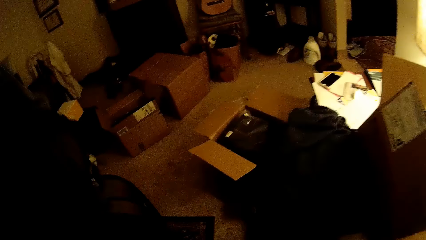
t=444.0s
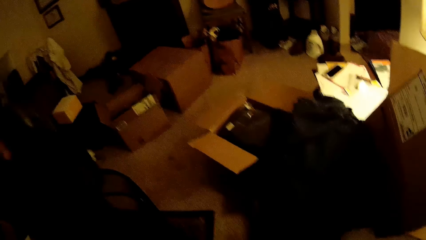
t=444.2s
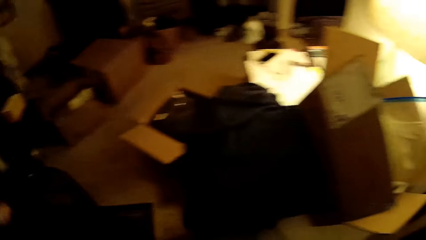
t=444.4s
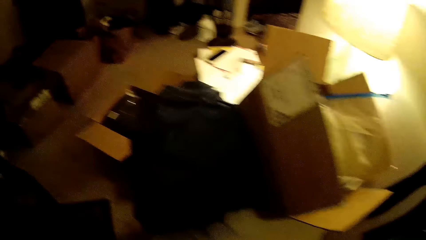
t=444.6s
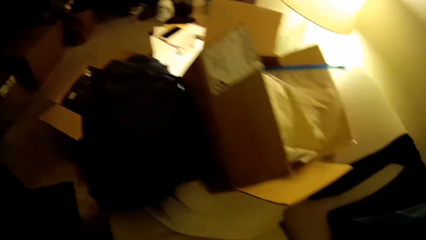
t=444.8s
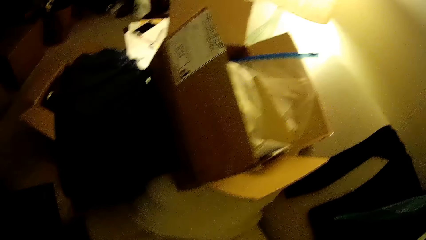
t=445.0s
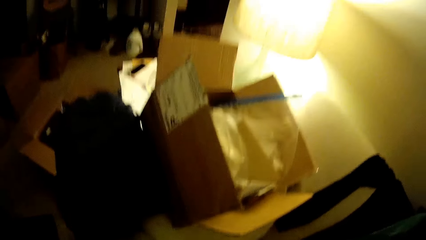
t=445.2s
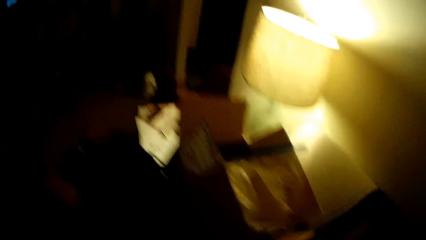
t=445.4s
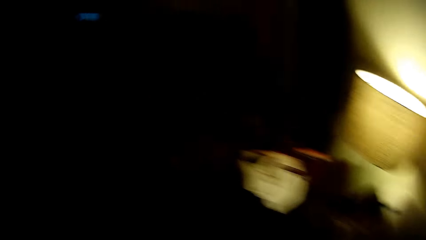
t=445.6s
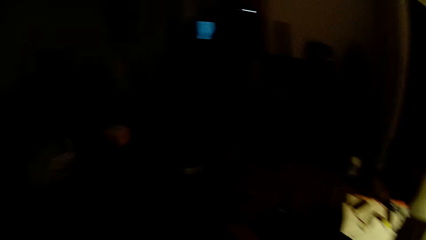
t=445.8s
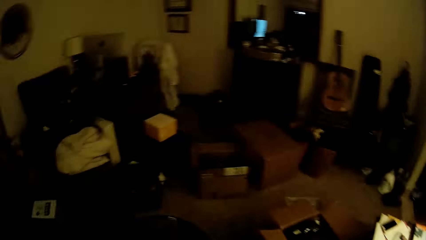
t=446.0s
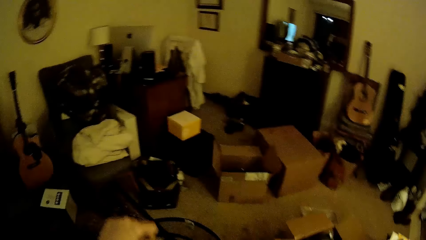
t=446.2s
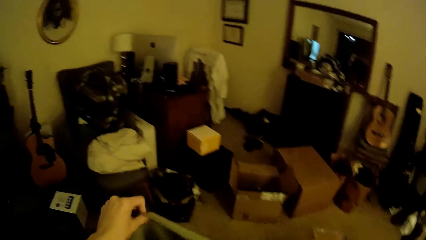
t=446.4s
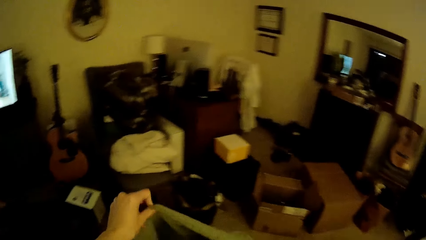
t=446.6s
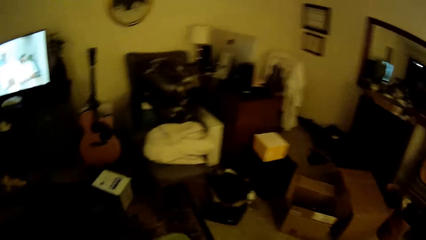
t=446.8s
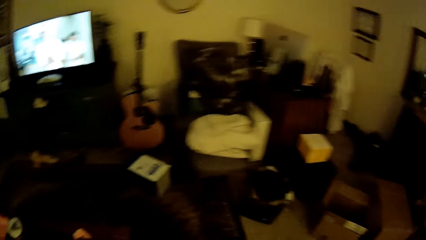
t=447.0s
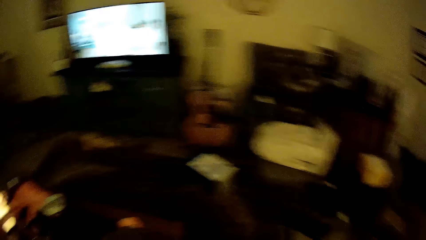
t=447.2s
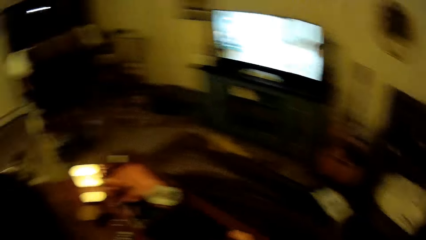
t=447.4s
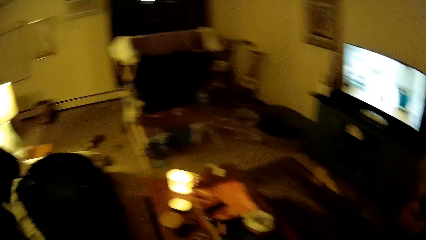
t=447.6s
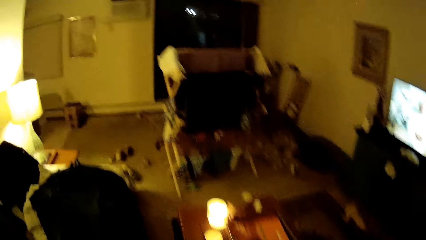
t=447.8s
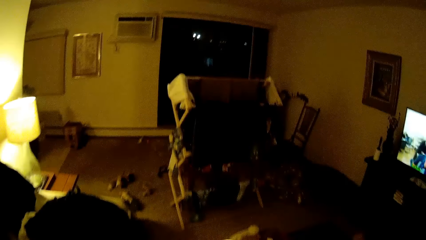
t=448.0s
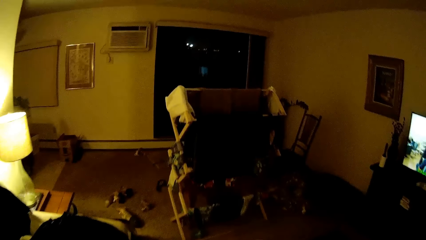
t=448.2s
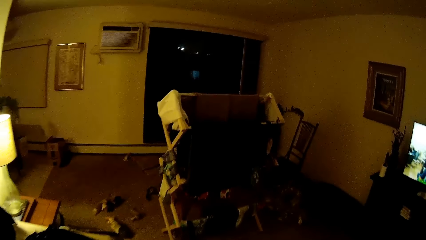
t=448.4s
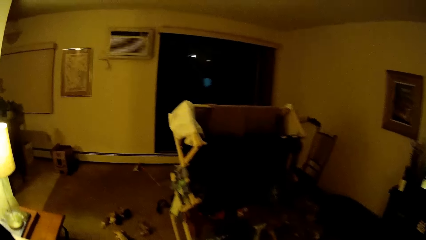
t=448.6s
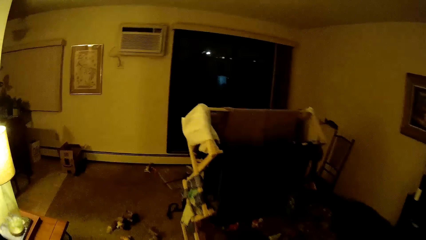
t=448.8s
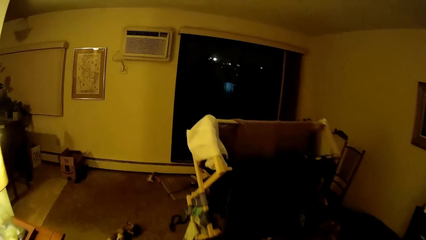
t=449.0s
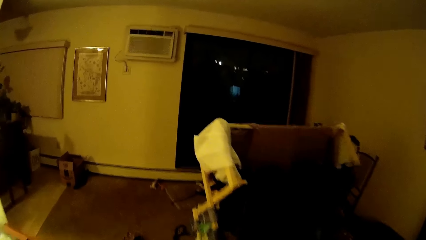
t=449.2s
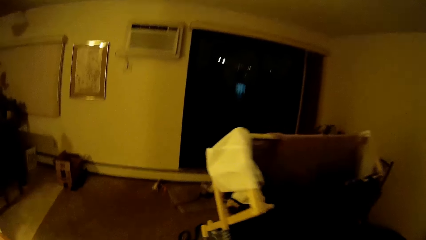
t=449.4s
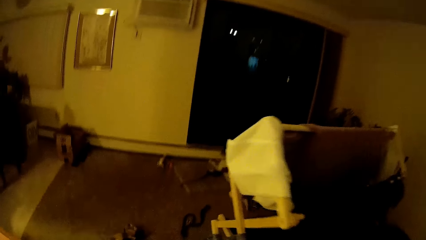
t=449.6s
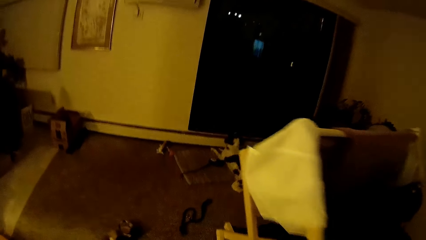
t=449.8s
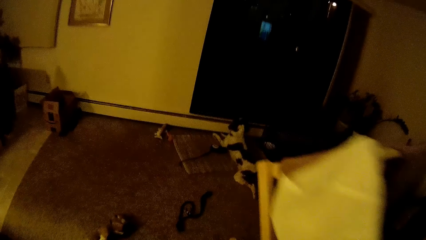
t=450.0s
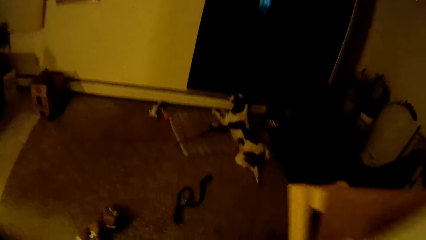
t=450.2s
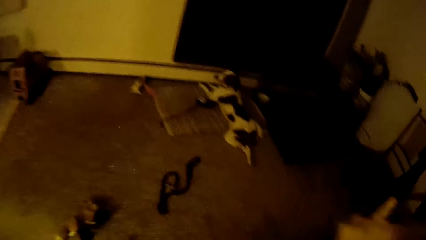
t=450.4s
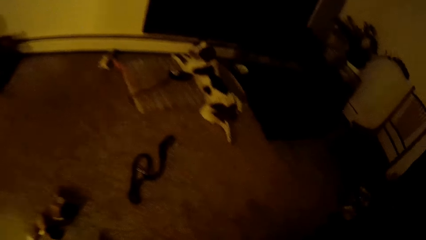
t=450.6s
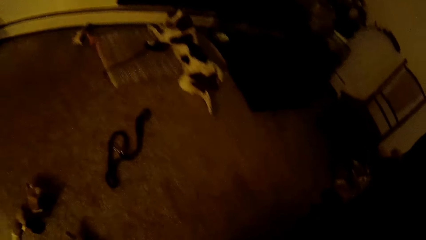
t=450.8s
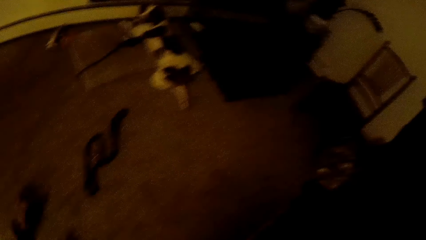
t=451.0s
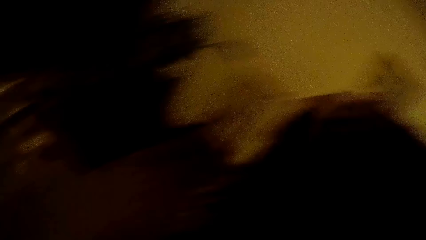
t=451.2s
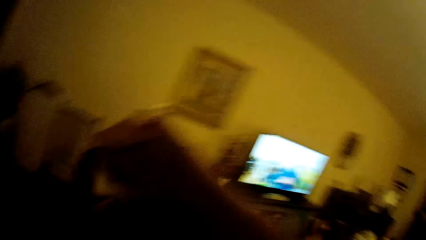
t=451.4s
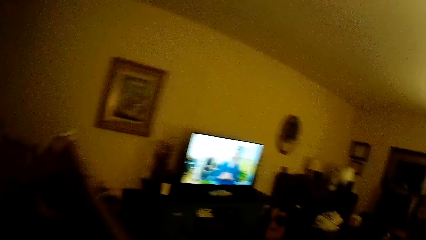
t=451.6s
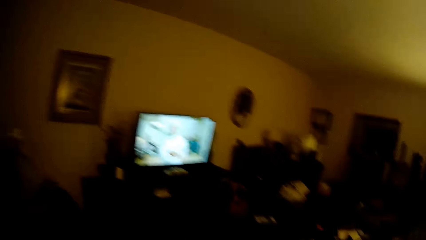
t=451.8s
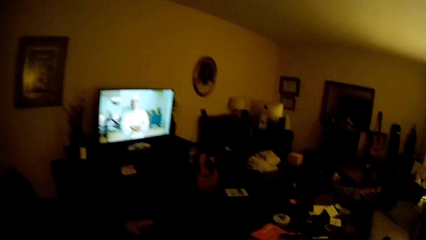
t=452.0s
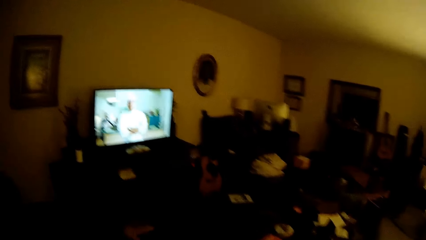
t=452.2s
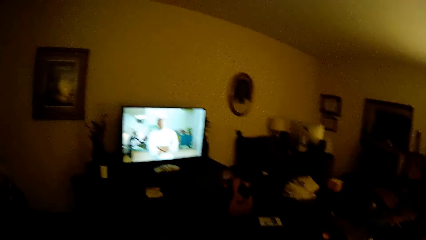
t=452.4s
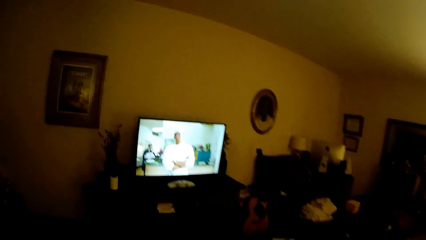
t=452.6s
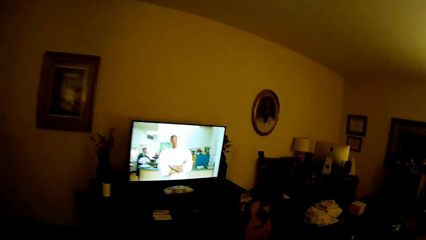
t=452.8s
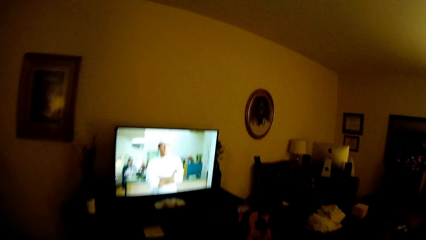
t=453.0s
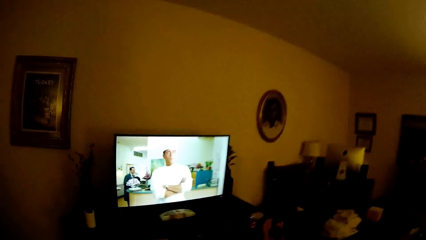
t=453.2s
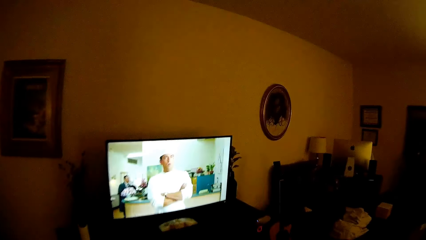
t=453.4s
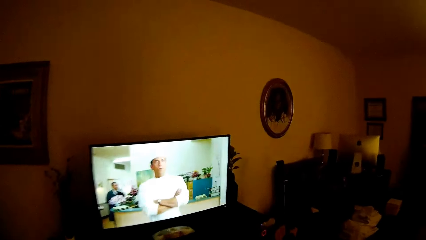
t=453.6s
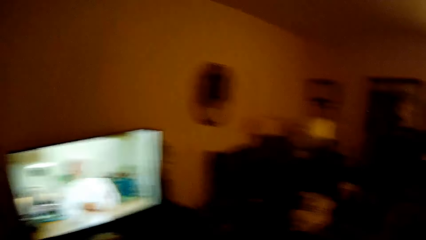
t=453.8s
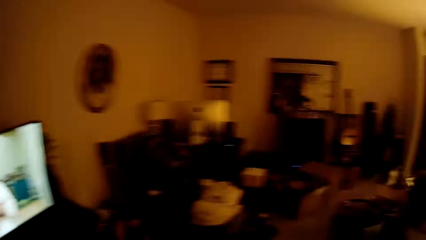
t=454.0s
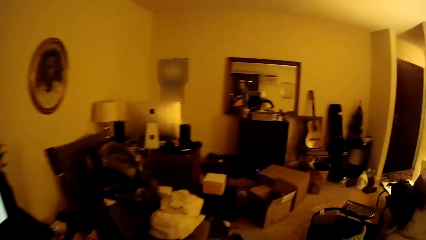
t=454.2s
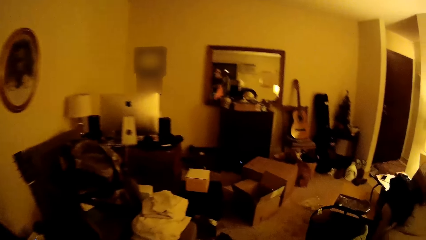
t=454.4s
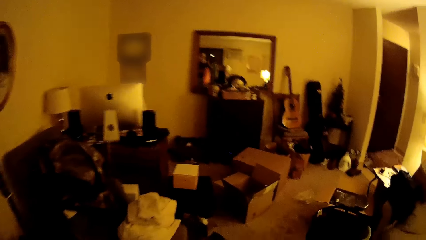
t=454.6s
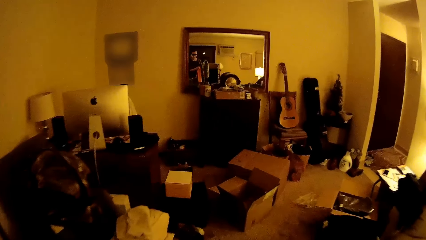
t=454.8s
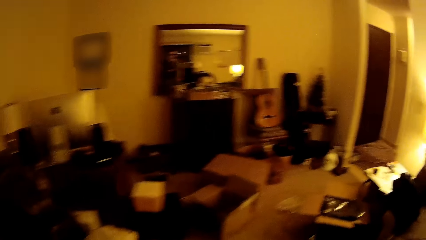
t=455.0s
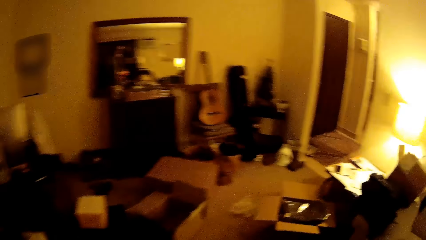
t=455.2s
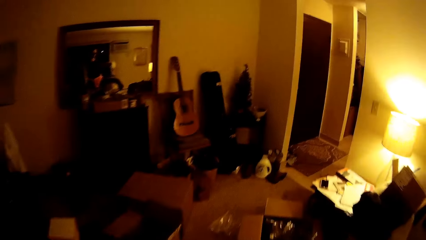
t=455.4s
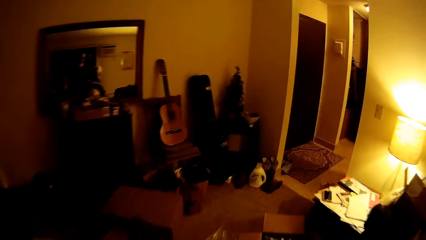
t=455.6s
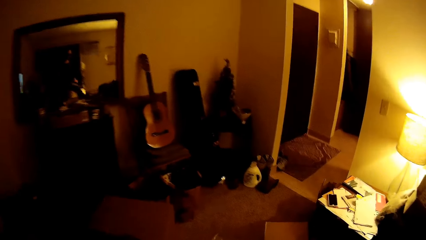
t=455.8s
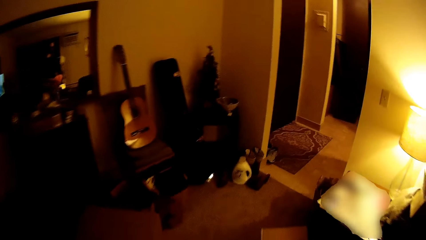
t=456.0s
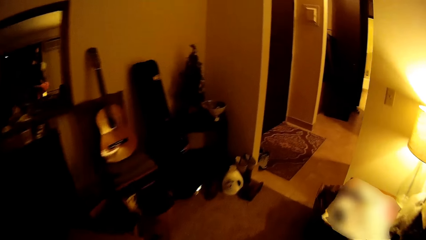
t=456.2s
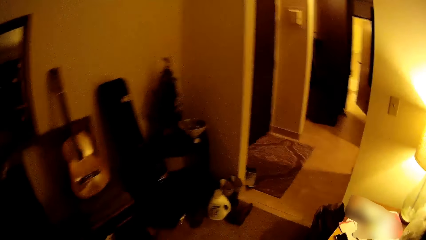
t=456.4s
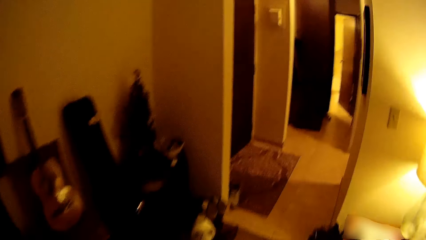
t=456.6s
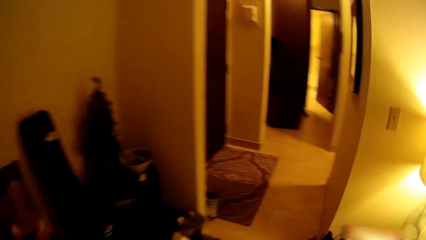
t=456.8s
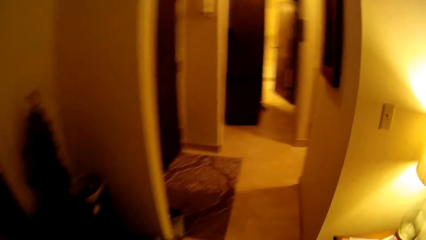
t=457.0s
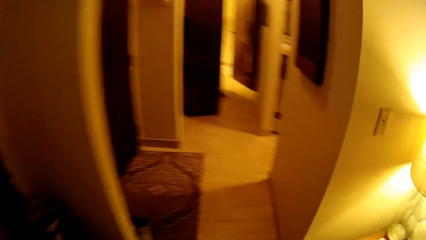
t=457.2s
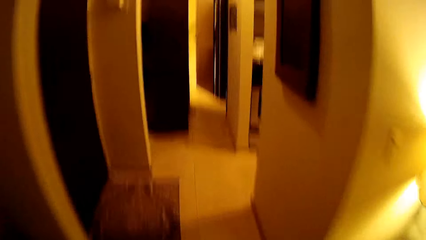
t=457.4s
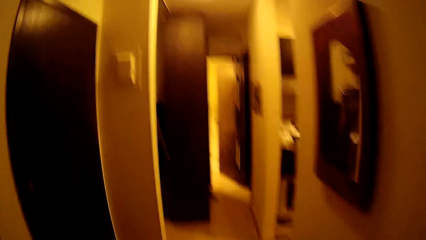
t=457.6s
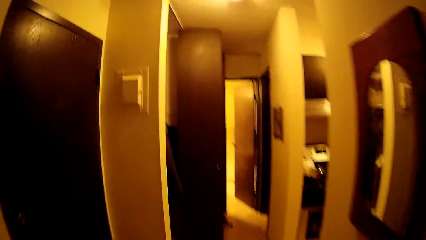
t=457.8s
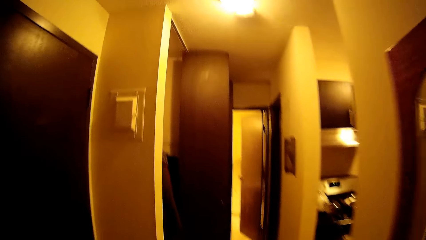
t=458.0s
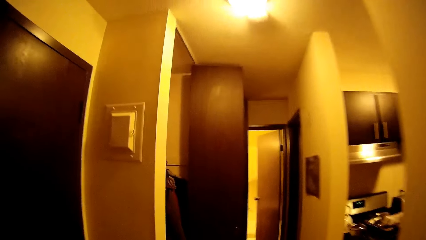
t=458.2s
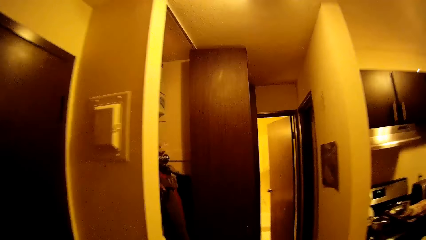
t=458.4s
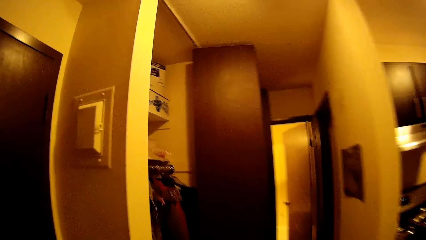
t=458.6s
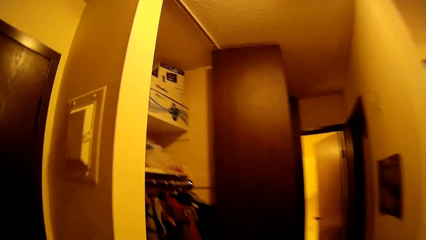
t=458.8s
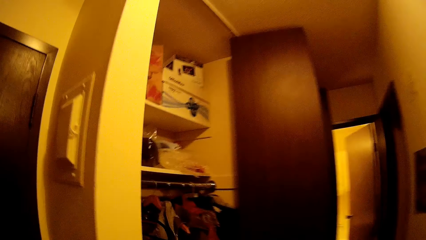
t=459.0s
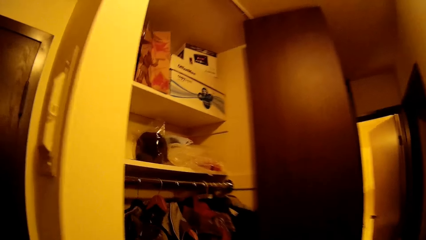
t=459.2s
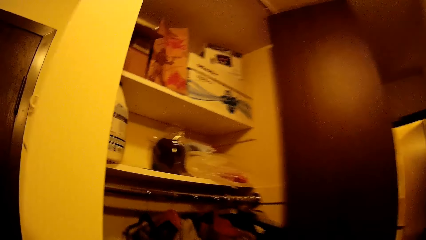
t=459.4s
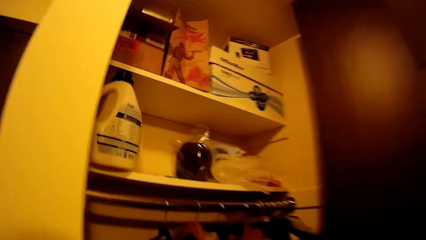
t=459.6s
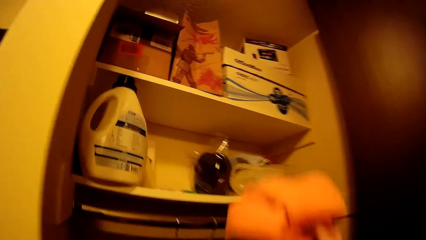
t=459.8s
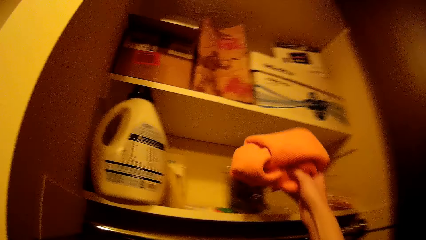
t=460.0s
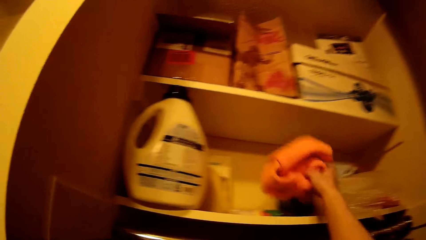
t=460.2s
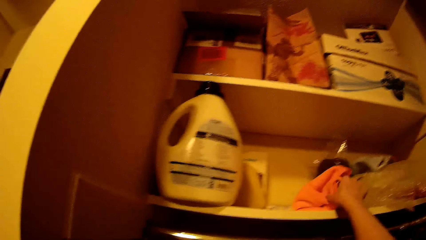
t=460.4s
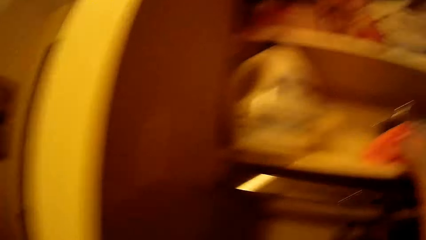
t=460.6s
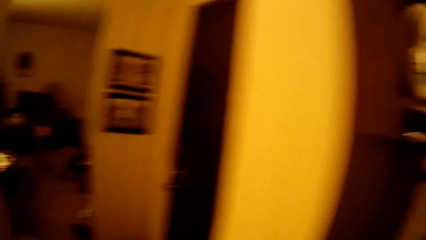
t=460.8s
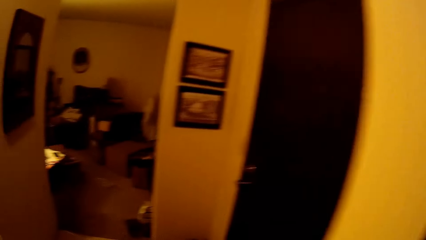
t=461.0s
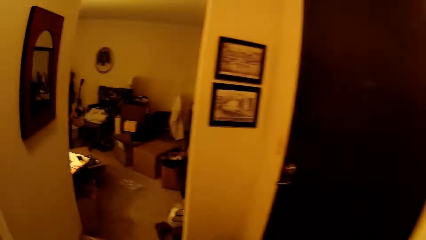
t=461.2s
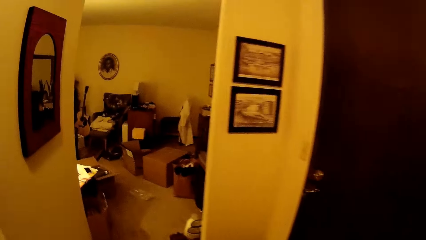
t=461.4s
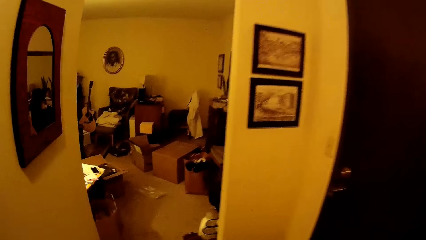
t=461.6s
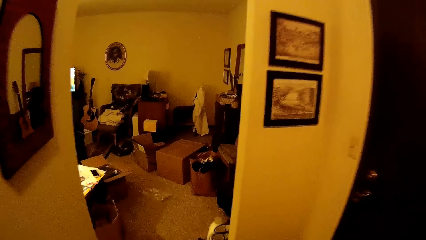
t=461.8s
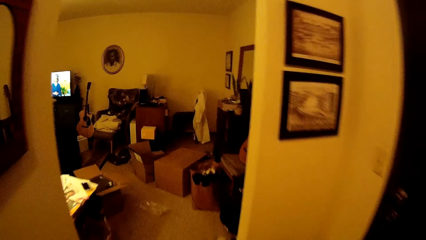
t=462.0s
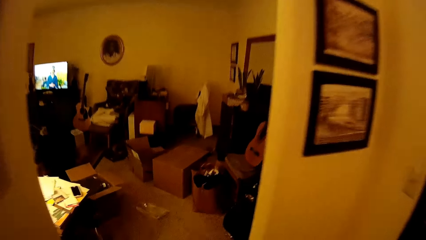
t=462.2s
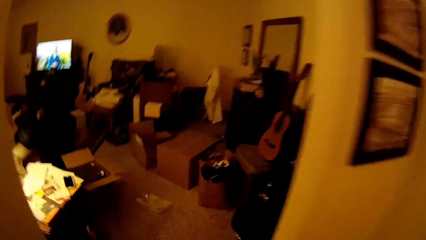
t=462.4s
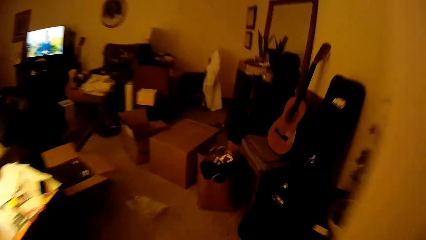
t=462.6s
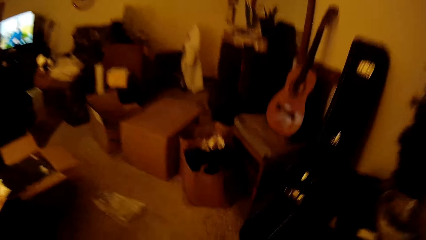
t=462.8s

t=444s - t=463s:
The camera wearer drops a black cloth into the basket with his left hand. He holds a cloth in his left hand. He walks away from the couch. He walks out of the sitting room. He drops a pink cloth in his right hand on a cabinet. He walks around.
